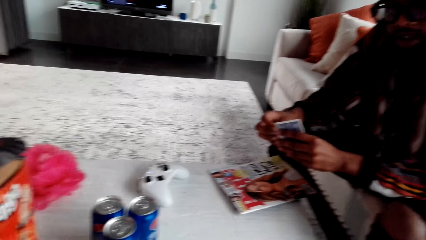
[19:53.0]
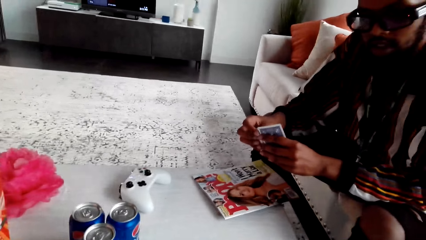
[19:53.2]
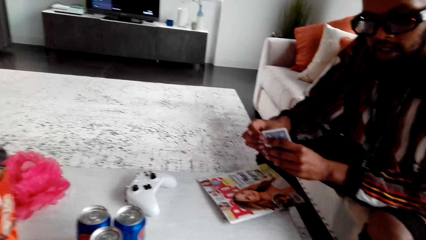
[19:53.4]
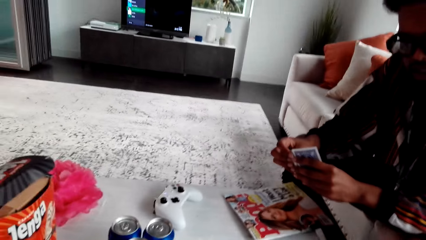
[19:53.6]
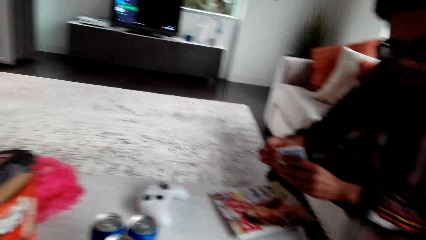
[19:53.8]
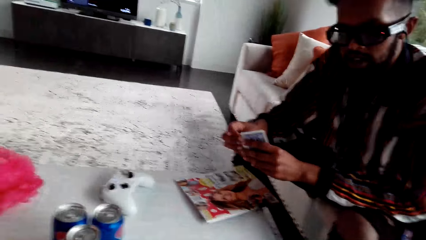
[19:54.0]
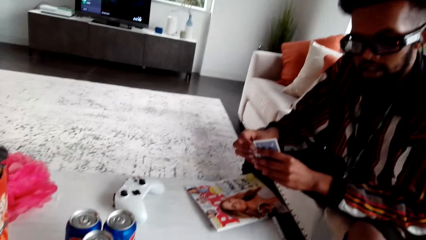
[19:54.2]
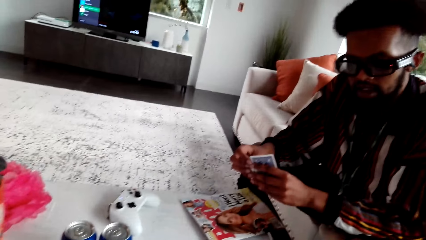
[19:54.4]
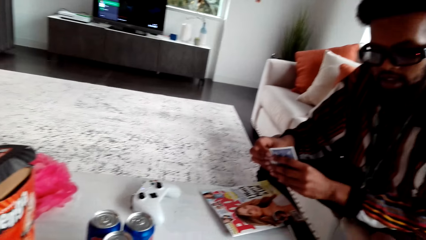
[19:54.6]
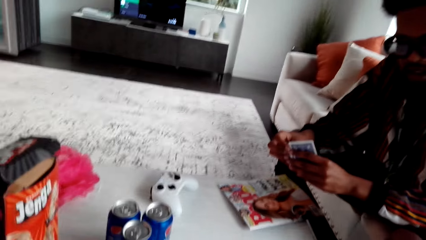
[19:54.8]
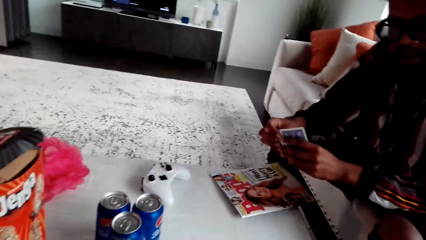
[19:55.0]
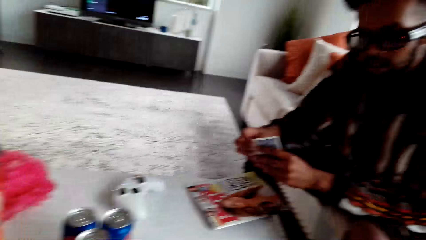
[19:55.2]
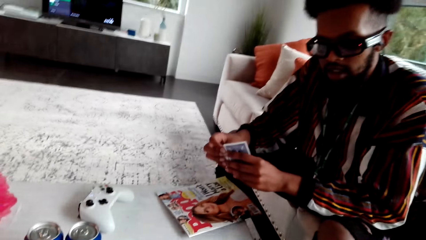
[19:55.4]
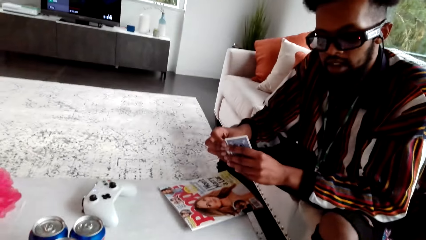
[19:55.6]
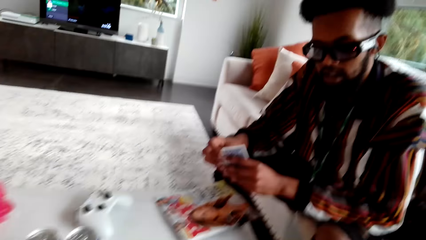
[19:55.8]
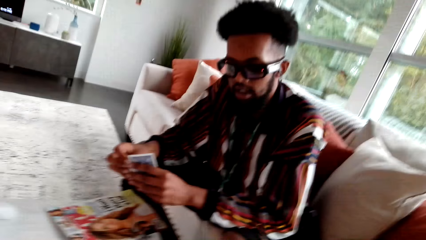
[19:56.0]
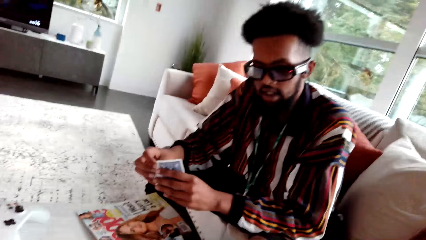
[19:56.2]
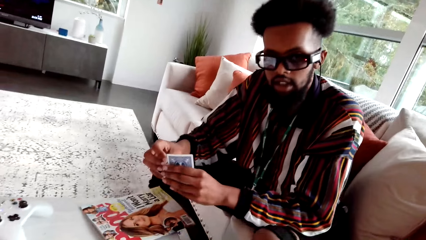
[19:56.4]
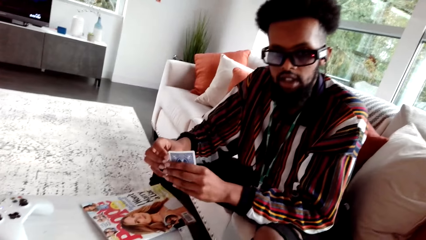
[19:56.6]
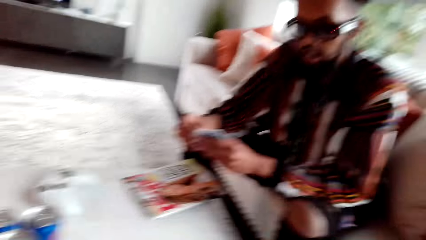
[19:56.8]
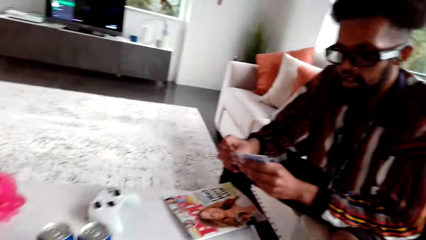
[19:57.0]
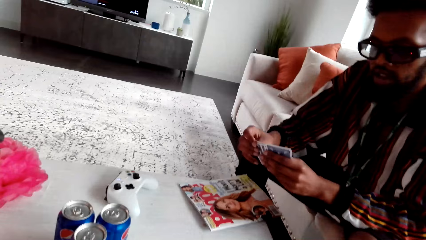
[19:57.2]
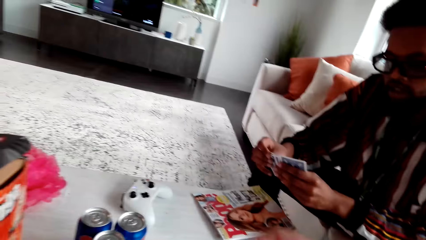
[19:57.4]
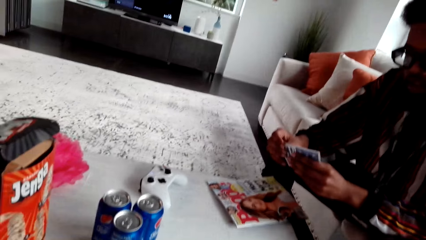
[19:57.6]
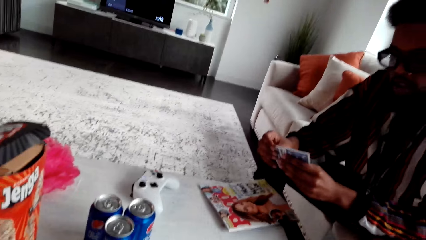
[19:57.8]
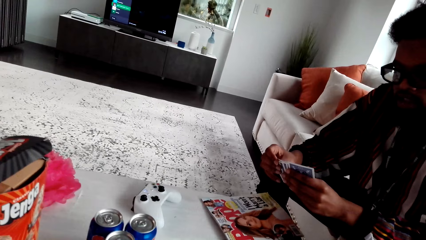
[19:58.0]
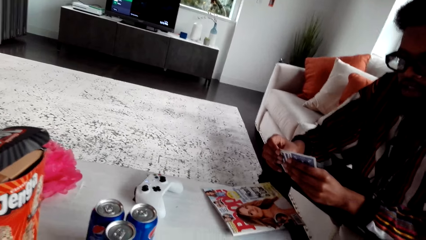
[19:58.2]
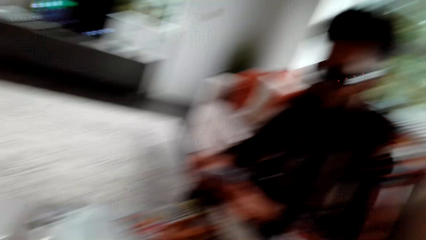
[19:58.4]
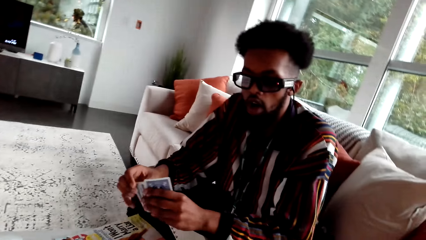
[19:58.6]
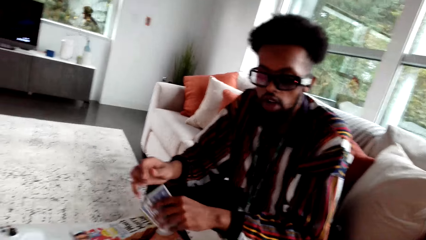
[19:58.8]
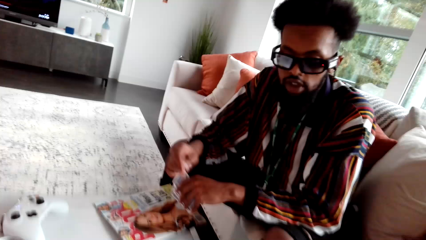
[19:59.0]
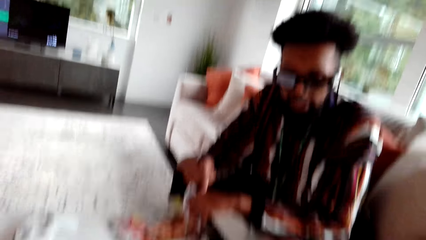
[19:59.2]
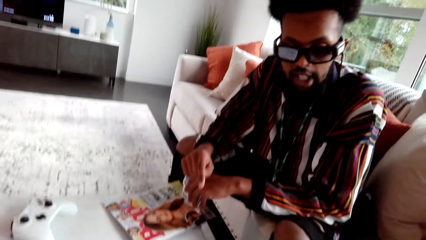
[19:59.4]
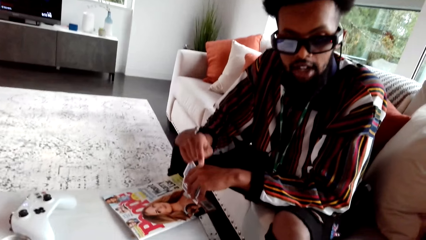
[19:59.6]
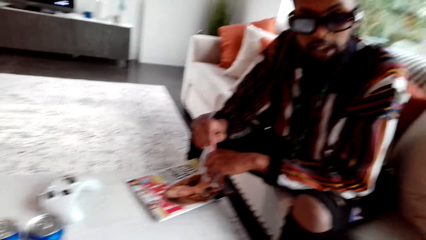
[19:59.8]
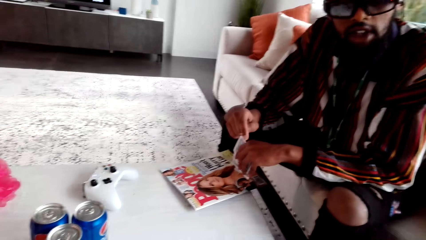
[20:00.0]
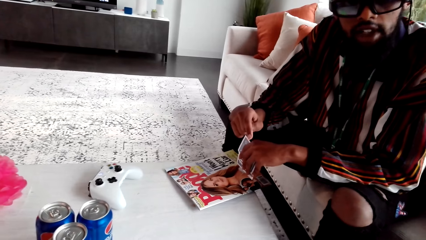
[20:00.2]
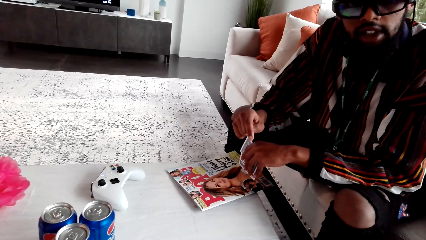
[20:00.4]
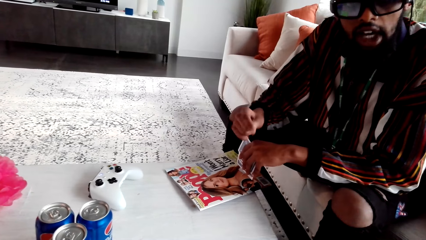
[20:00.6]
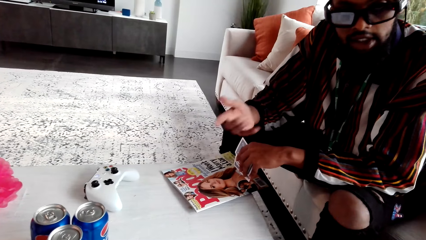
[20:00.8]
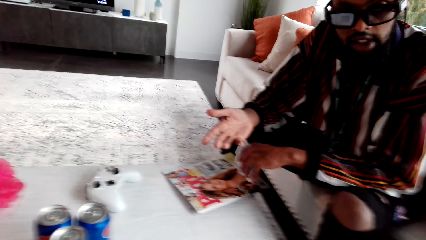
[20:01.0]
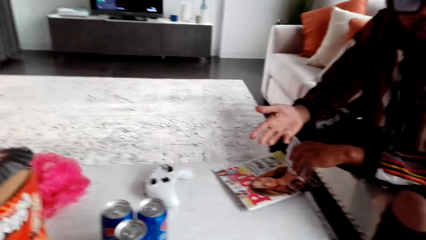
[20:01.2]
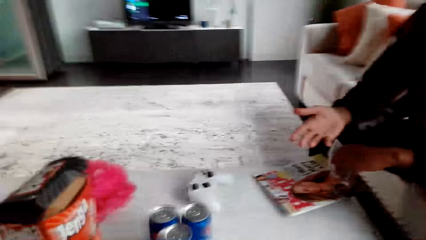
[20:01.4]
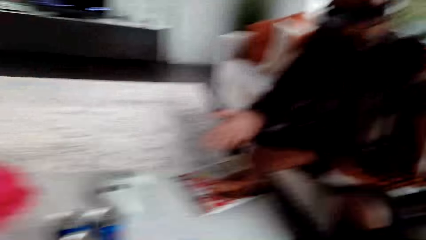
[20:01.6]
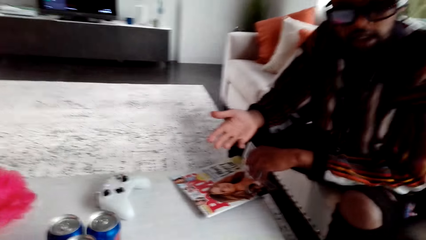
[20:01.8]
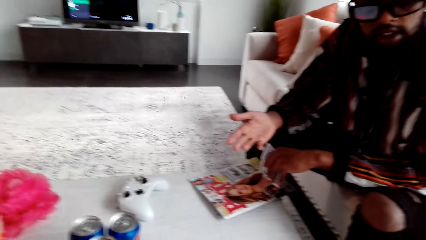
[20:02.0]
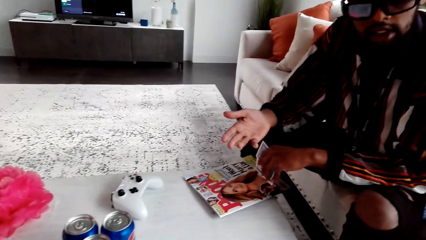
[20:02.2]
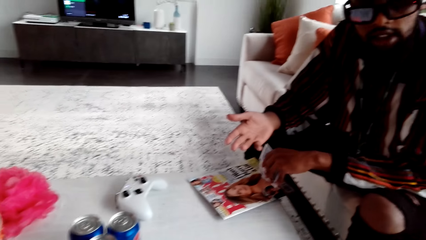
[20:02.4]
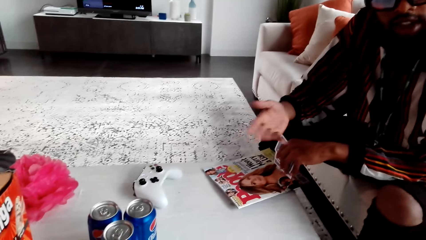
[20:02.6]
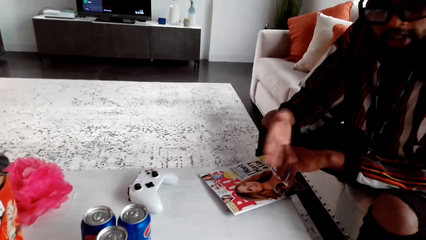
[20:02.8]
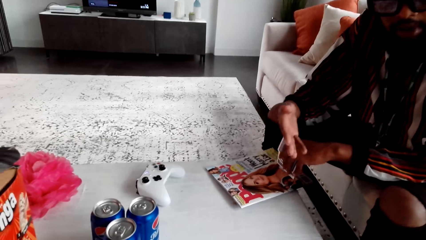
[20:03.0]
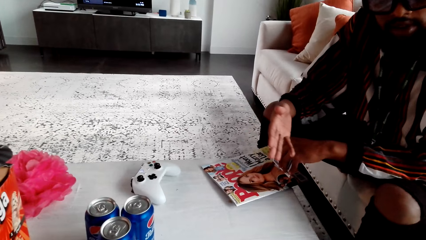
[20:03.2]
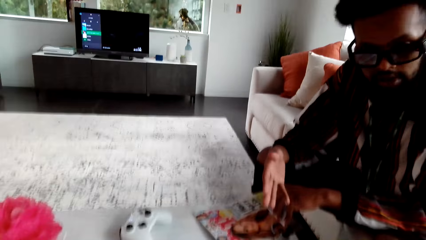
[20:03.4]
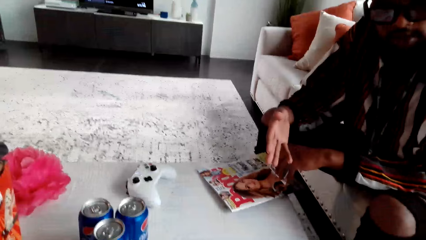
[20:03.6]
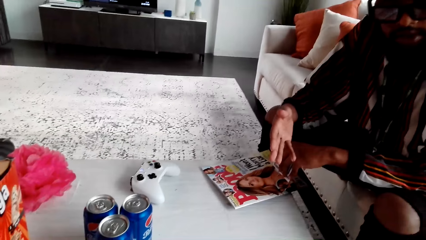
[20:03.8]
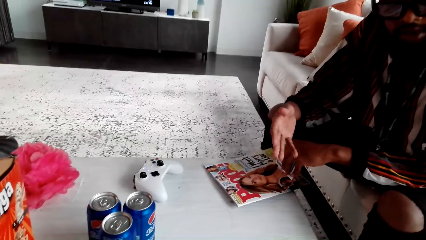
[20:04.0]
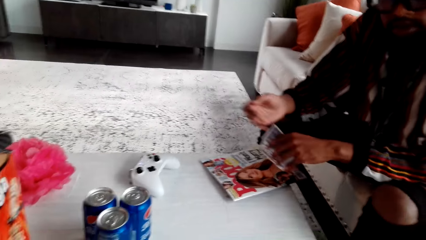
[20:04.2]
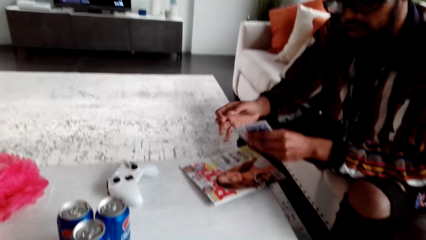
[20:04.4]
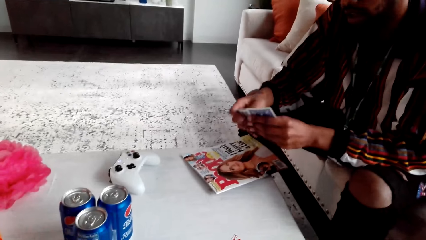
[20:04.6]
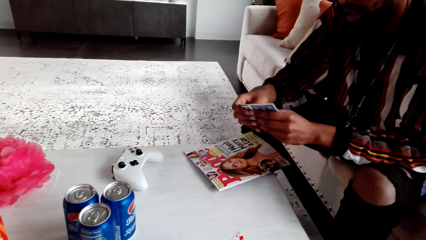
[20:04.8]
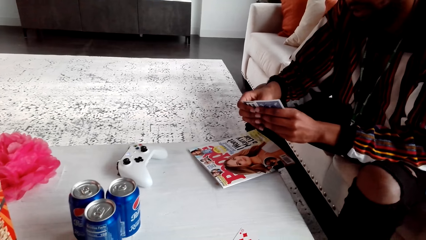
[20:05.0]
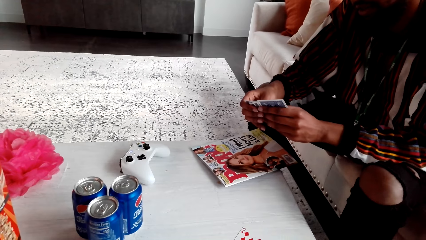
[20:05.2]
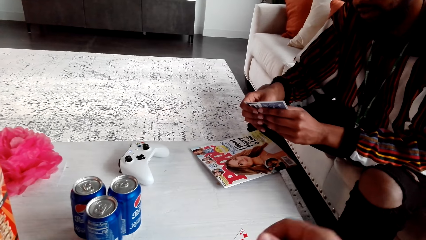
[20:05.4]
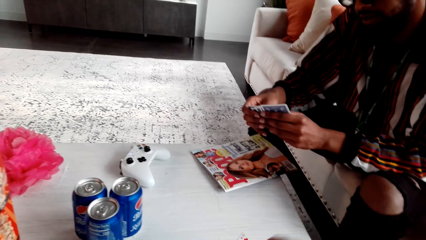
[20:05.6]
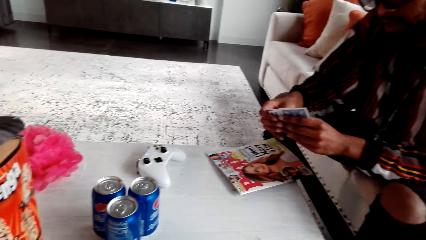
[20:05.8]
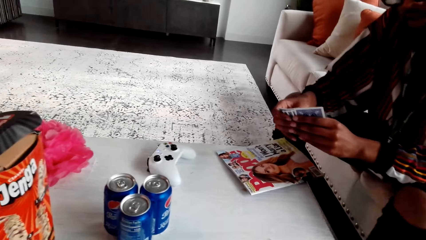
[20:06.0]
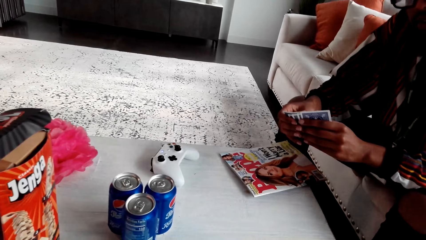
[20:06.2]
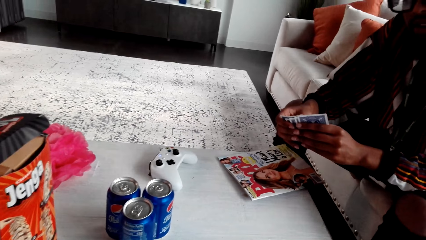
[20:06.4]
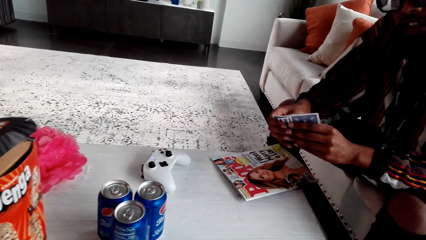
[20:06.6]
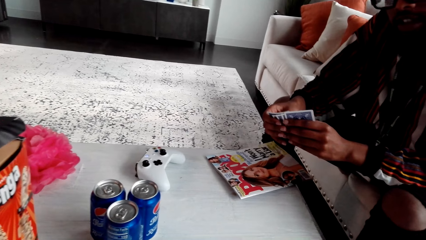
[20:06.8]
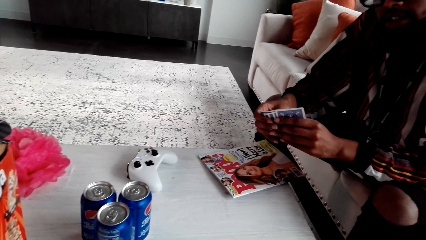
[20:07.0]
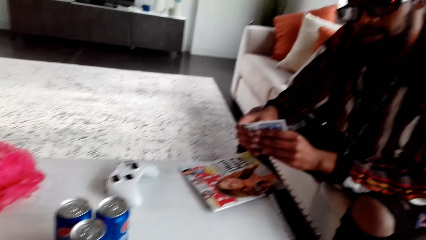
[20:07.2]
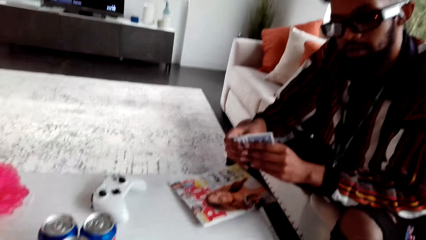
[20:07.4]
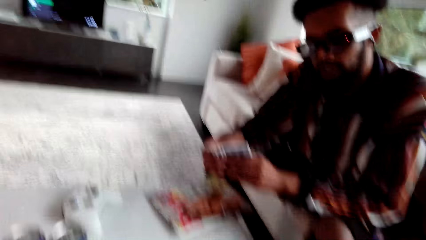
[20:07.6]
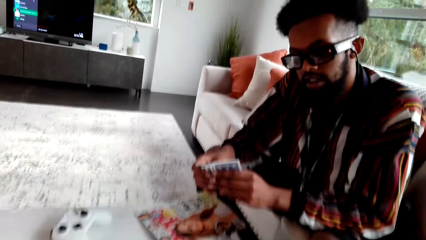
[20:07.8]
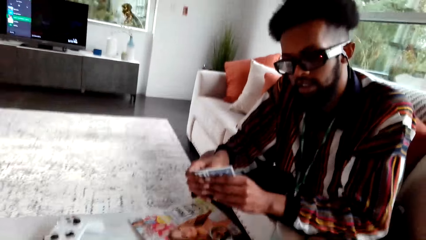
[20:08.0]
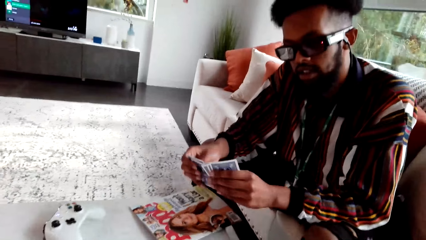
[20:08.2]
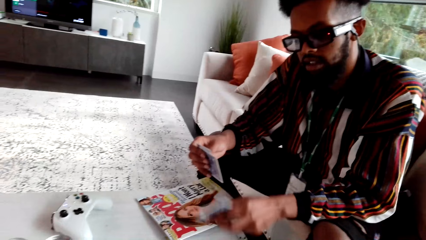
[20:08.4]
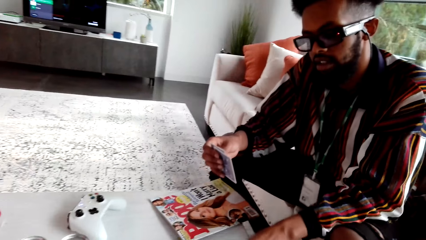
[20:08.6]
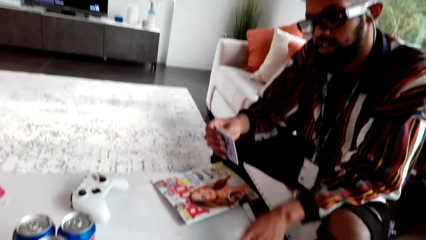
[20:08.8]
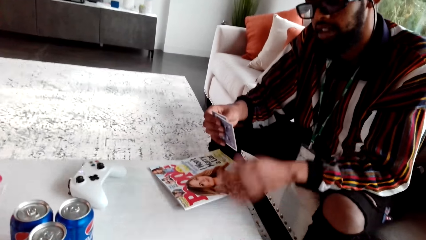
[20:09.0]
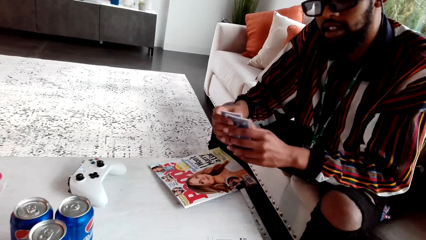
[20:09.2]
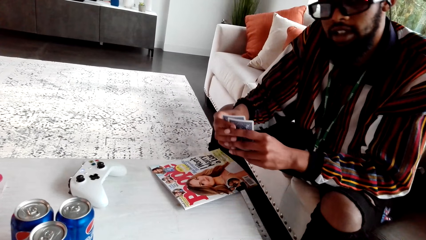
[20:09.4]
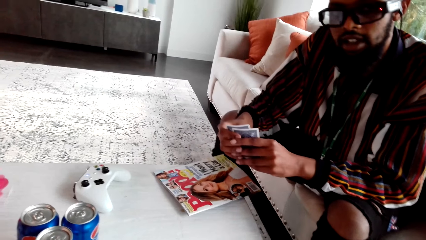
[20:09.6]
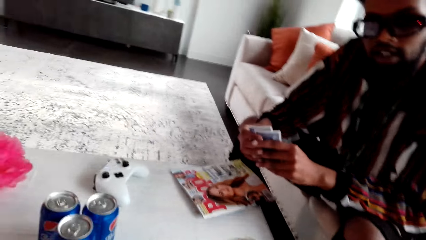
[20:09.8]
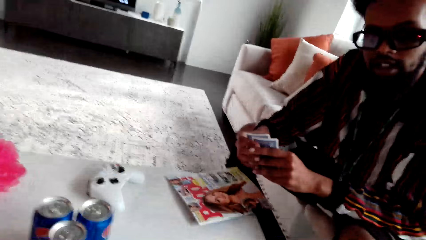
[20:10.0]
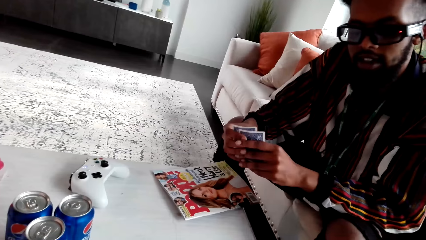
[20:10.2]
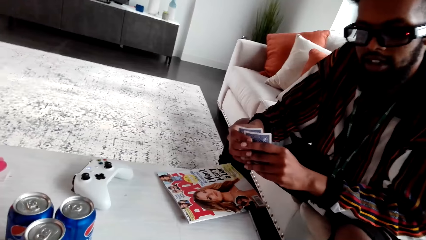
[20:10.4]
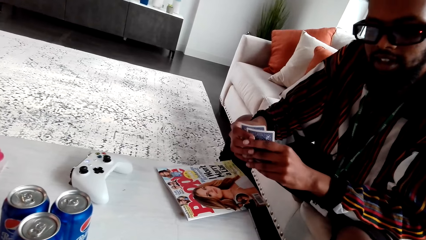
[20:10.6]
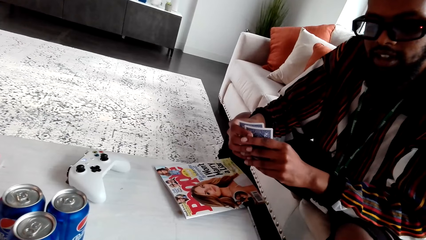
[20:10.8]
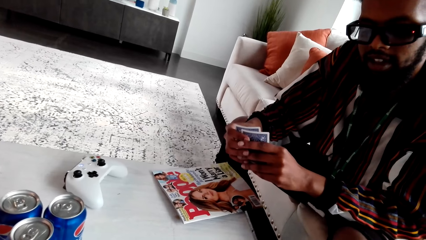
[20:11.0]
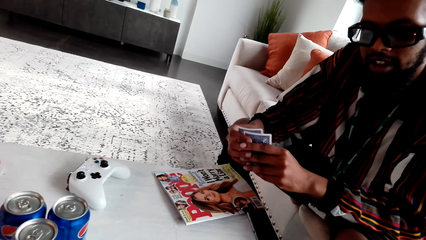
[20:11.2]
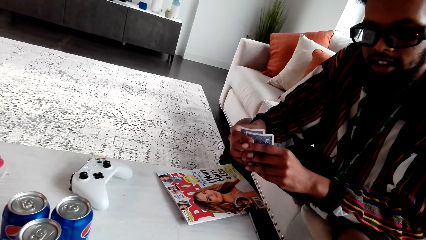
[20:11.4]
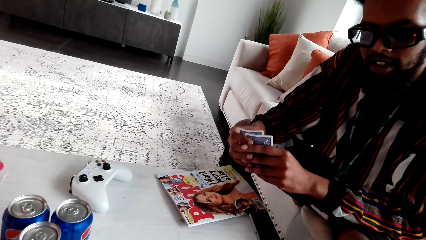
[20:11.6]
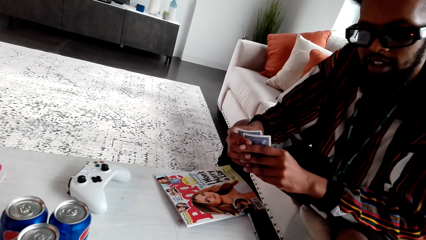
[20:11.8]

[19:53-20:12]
The camera wearer speaks to the man. The man speaks to the camera wearer. The camera wearer speaks to the man. The man speaks to the camera wearer and puts a card on the table.
